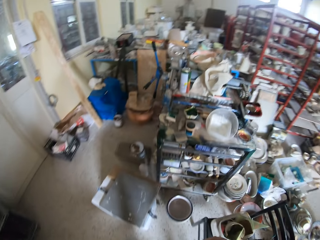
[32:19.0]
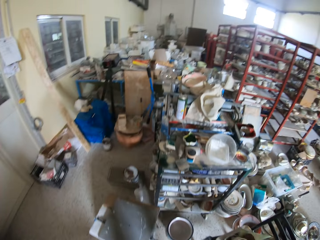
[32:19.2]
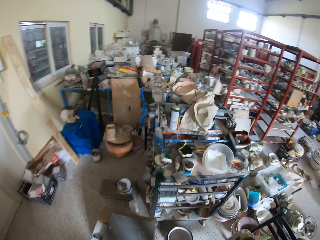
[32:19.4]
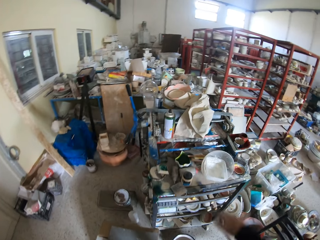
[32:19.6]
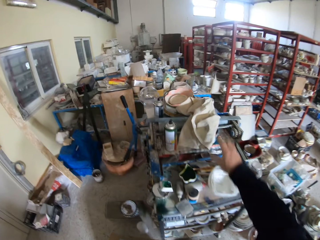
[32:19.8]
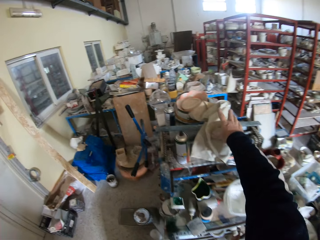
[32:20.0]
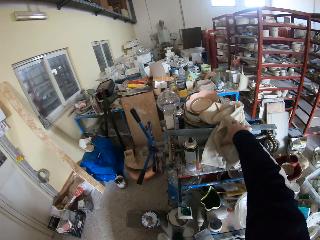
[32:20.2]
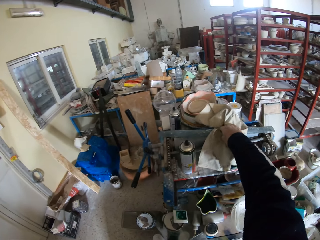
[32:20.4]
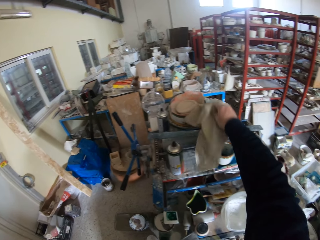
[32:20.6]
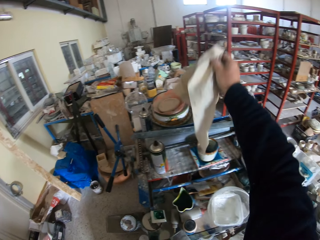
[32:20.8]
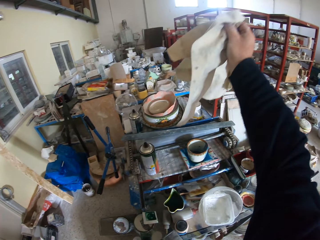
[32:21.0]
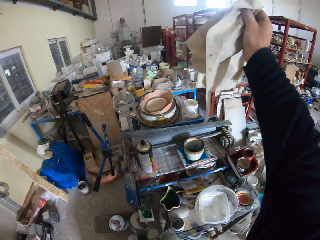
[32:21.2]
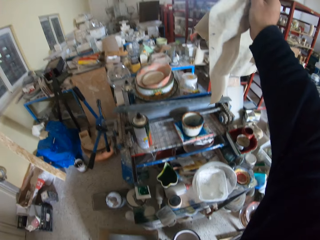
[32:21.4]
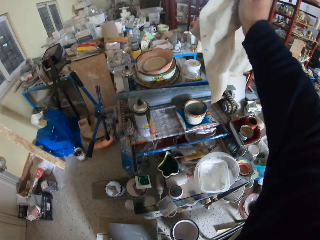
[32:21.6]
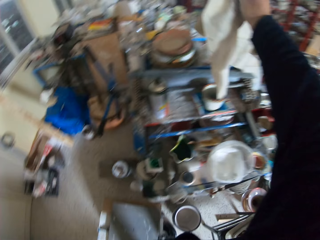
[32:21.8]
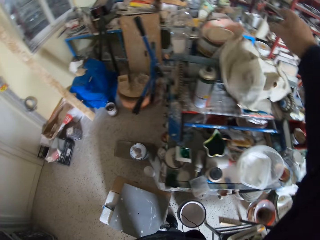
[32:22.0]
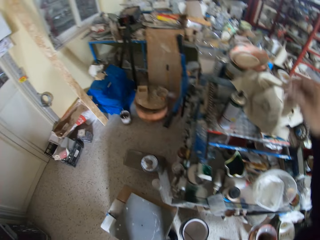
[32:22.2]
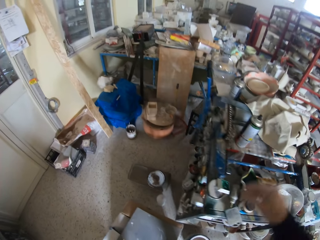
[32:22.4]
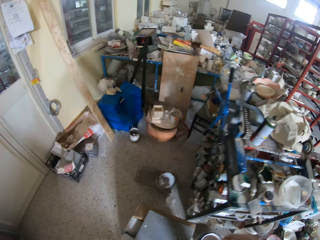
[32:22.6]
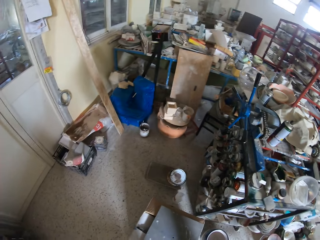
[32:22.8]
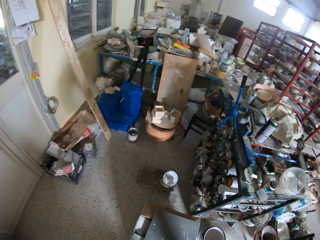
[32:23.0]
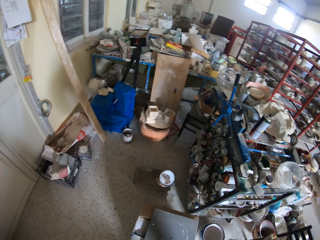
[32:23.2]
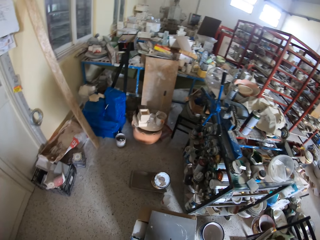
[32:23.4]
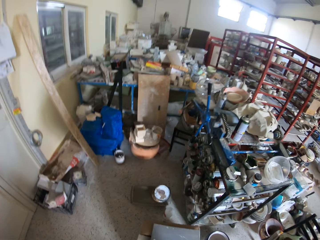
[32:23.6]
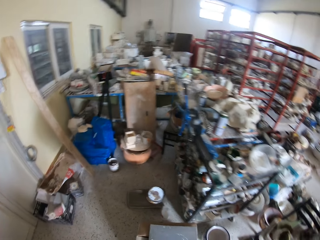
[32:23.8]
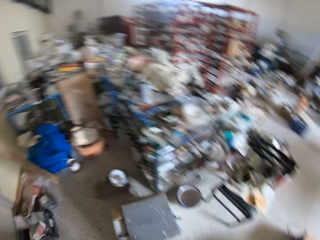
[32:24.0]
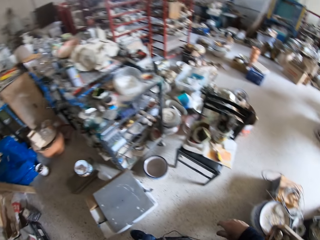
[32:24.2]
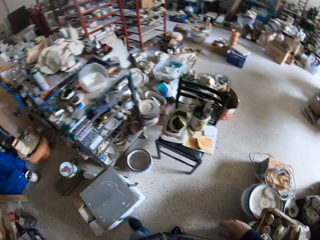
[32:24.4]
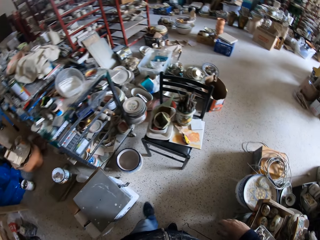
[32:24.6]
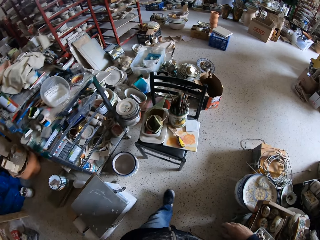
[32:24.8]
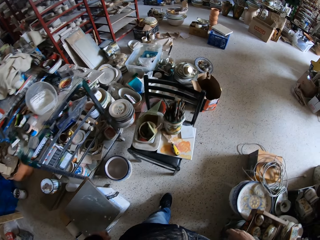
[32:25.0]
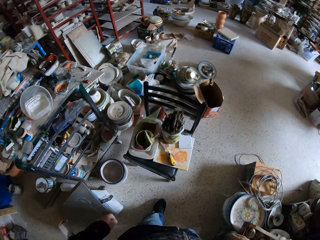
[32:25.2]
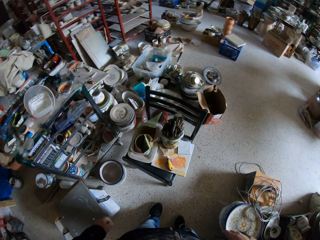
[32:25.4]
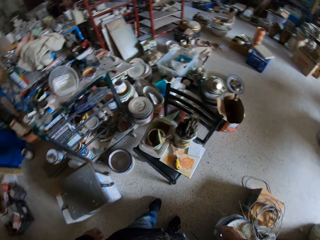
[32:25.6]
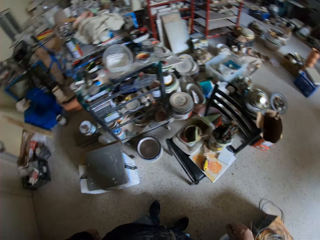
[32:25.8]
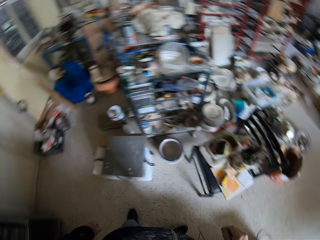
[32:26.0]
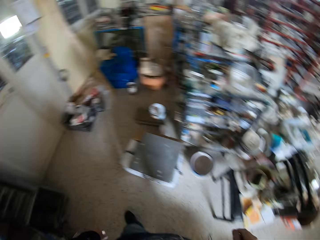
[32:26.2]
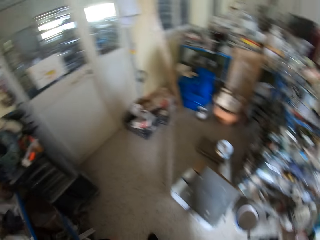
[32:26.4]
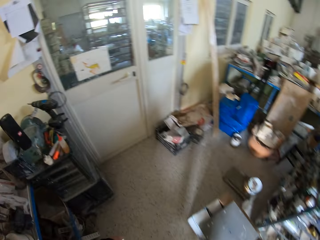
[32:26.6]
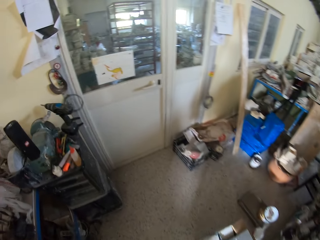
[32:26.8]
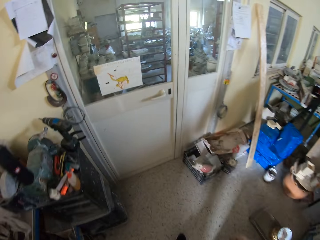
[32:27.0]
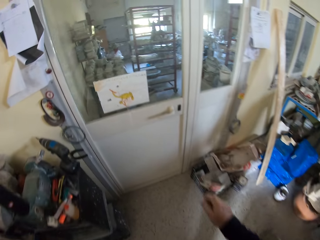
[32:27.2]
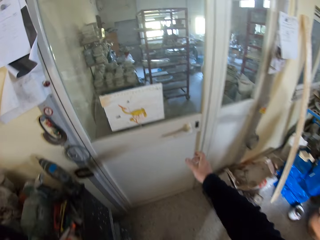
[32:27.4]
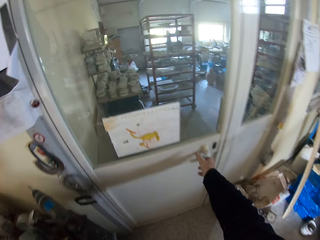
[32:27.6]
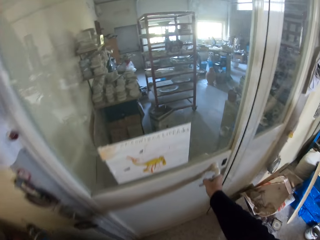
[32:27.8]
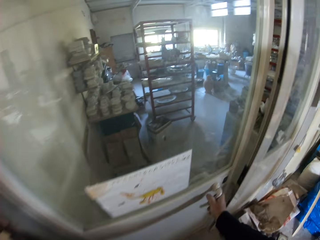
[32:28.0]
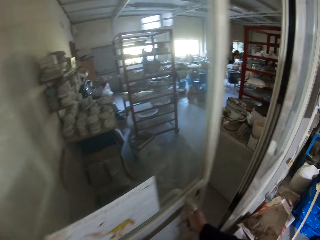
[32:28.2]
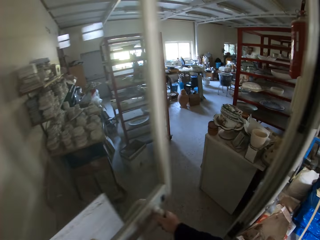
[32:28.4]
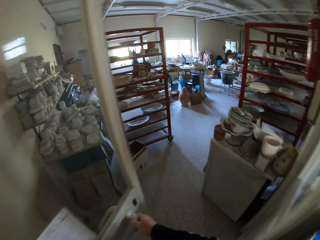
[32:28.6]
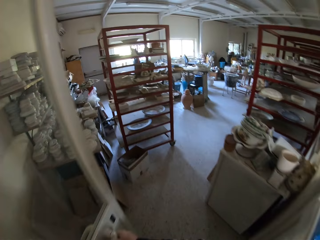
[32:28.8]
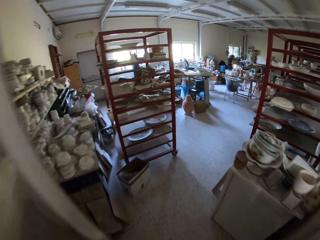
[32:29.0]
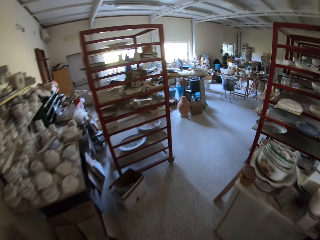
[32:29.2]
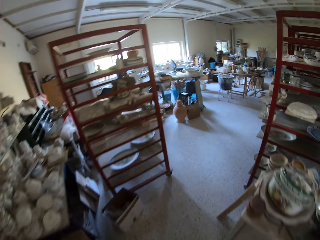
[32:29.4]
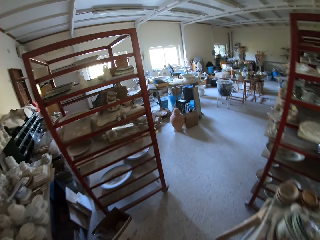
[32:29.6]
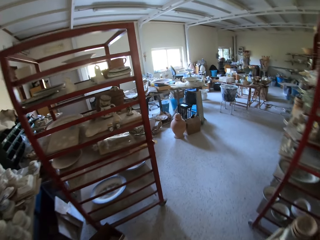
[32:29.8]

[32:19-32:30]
The camera wearer picks up a hand towel. They put back the towel. They open a door.

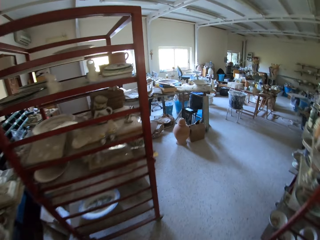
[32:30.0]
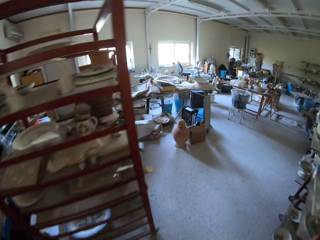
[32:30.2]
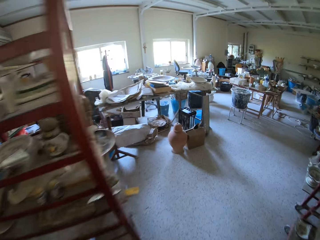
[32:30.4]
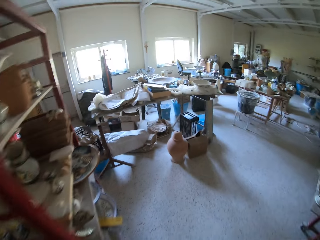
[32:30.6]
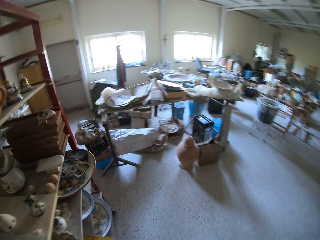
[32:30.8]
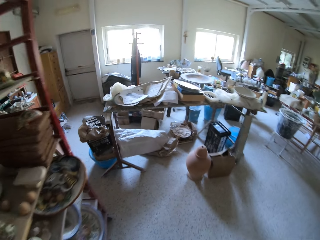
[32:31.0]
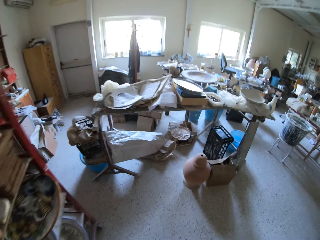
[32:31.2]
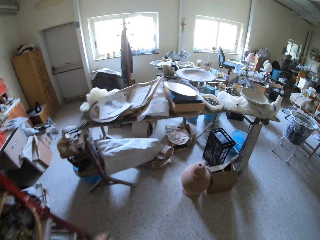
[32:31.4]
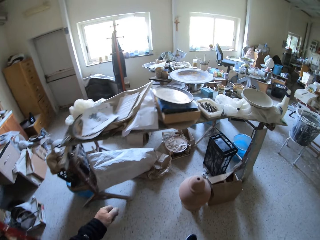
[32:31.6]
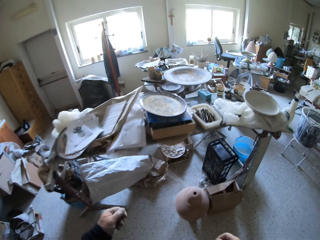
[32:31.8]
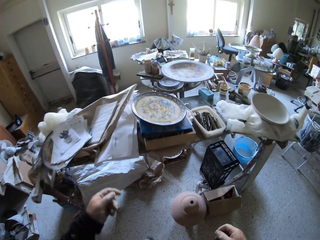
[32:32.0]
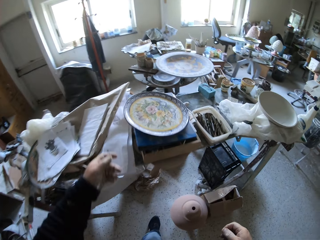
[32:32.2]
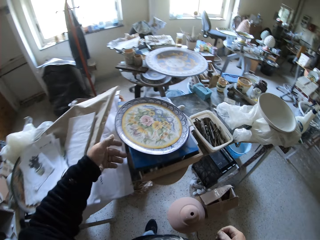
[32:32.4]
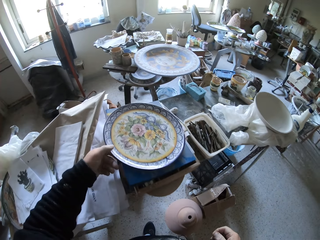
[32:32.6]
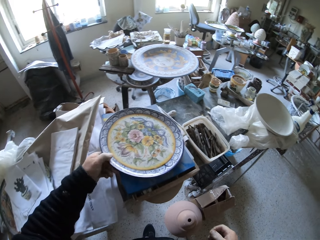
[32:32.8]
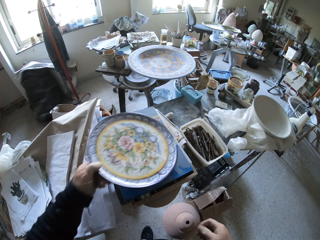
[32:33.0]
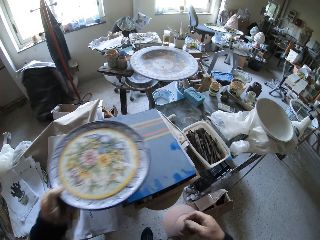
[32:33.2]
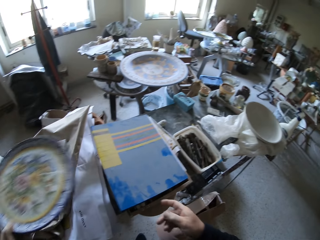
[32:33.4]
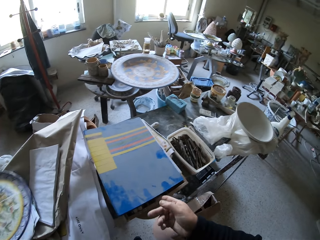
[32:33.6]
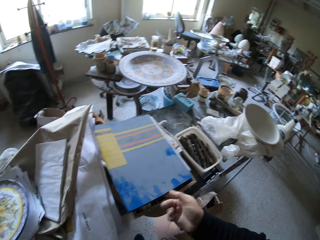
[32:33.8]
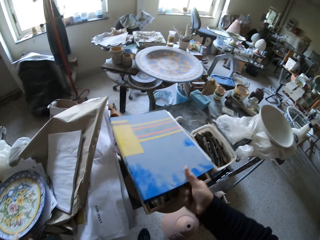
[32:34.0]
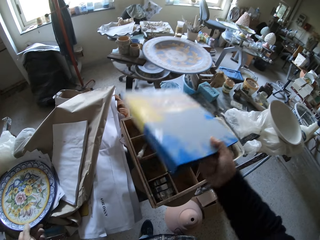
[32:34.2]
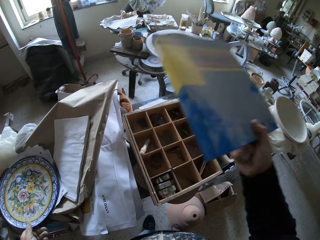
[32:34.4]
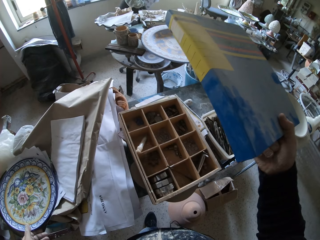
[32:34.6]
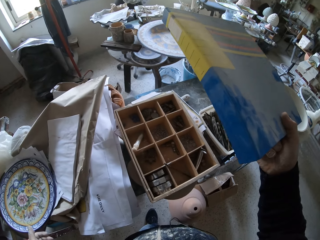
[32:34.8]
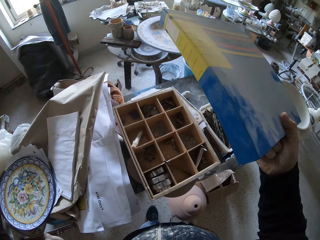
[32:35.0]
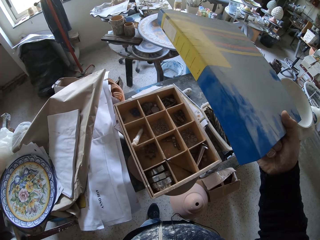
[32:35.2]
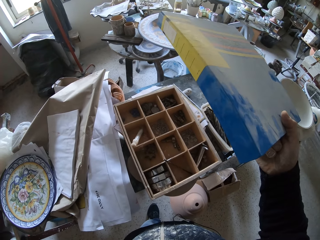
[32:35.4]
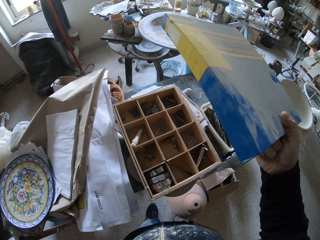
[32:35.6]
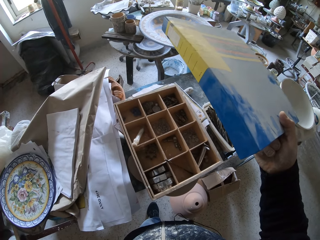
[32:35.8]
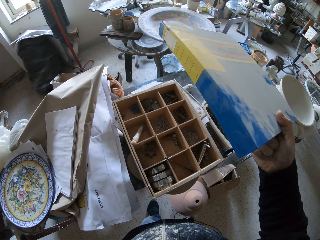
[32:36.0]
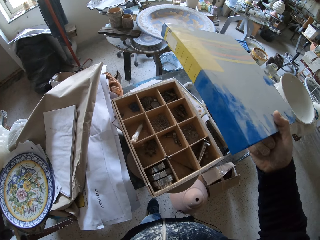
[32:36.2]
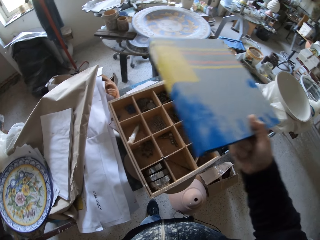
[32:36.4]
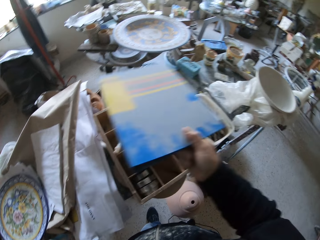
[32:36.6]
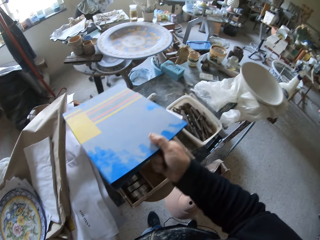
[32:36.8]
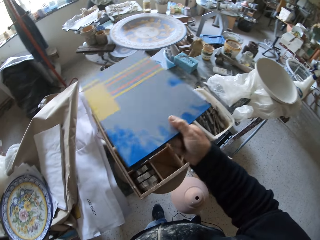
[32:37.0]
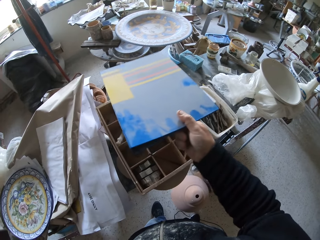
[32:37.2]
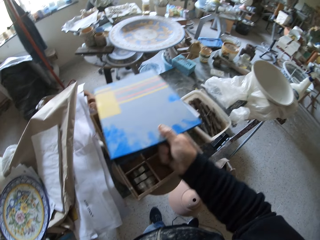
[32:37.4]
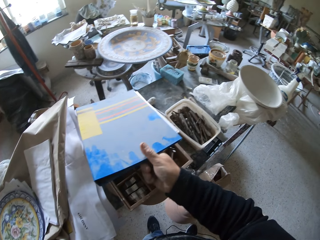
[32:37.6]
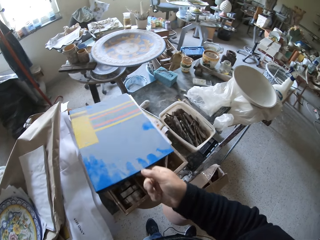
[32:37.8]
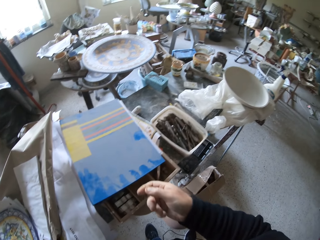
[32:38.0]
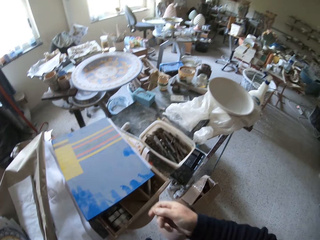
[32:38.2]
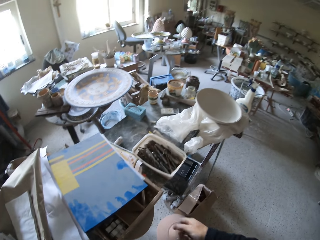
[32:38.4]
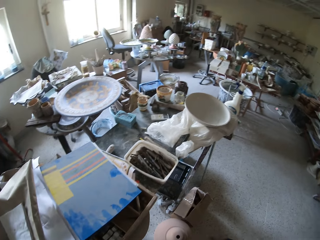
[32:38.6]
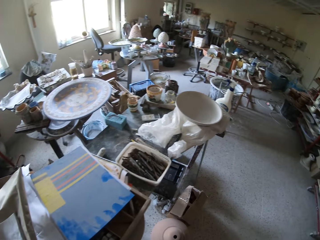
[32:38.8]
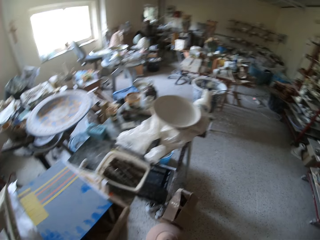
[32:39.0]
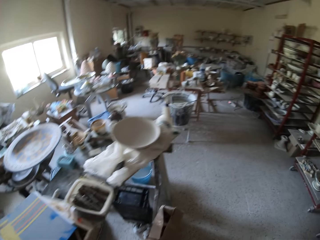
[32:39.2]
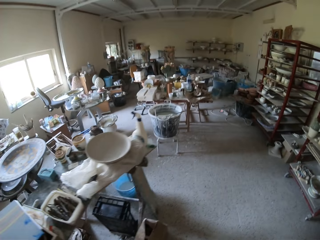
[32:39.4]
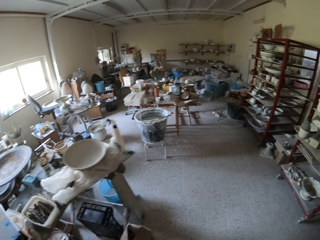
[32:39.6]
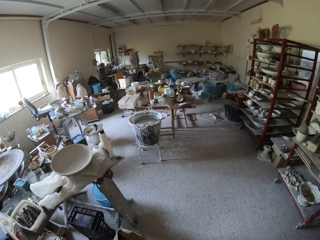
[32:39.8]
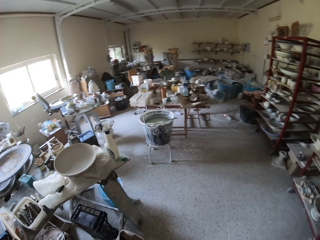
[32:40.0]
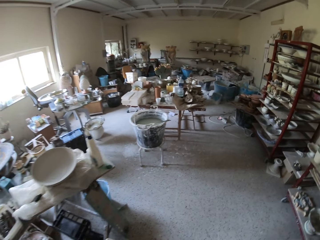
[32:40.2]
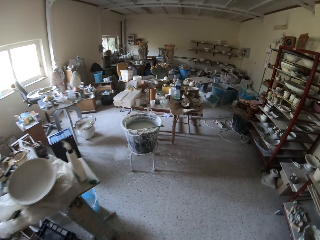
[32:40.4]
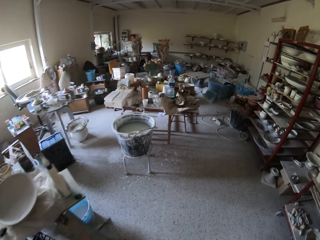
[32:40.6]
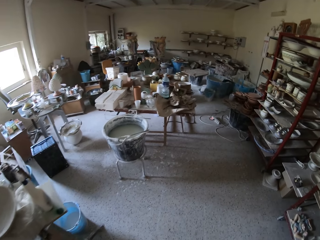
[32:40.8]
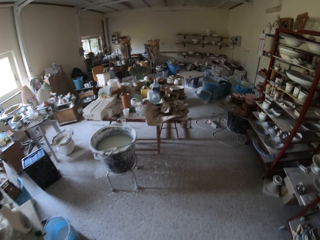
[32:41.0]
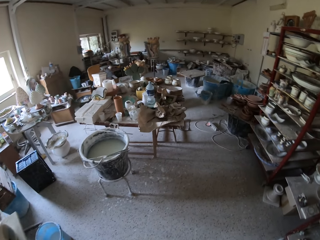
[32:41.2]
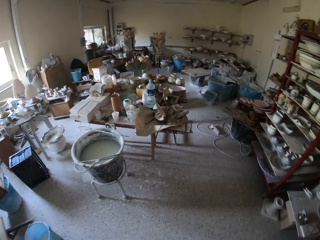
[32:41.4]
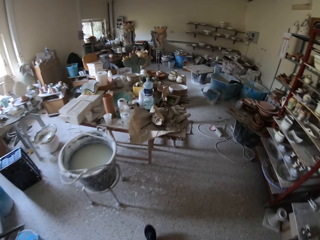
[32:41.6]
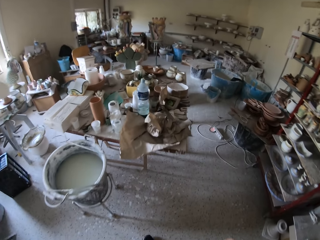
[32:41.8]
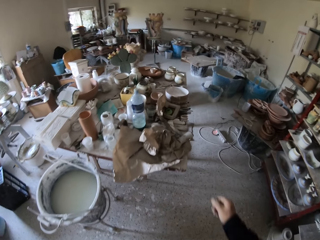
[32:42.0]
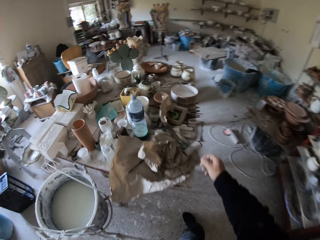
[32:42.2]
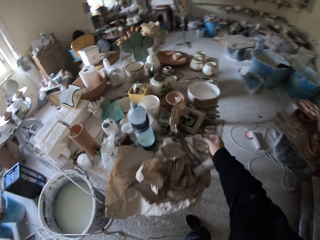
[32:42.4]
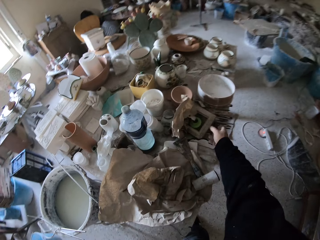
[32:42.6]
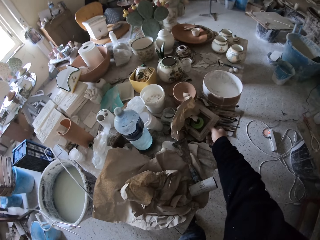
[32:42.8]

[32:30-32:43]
The camera wearer walks in the room. They walk through the door. They pick up a tray. They put down the tray. They pick up a file. They put the file on the table. They move around the pottery room.
